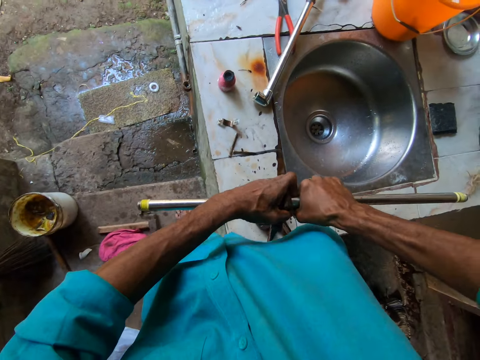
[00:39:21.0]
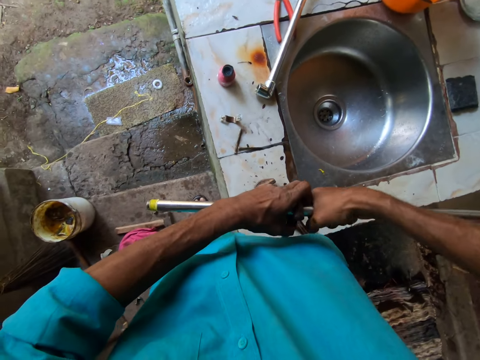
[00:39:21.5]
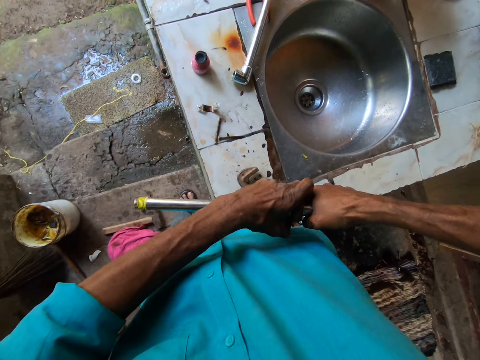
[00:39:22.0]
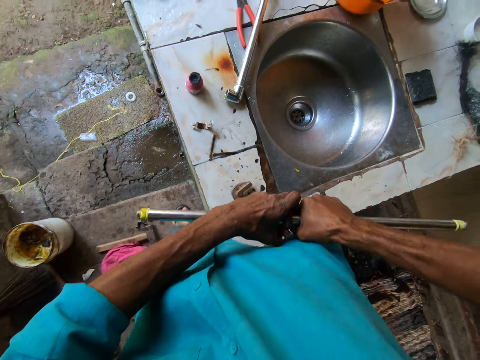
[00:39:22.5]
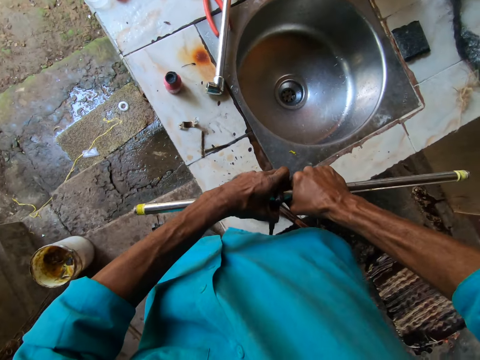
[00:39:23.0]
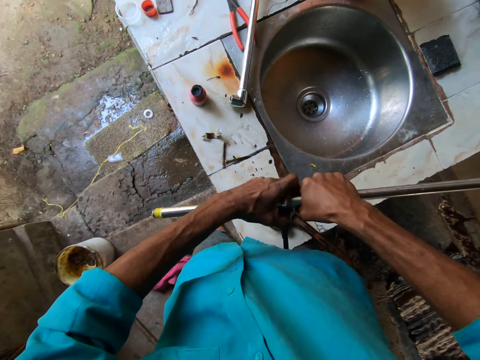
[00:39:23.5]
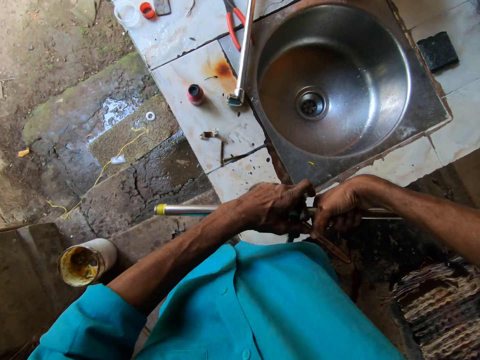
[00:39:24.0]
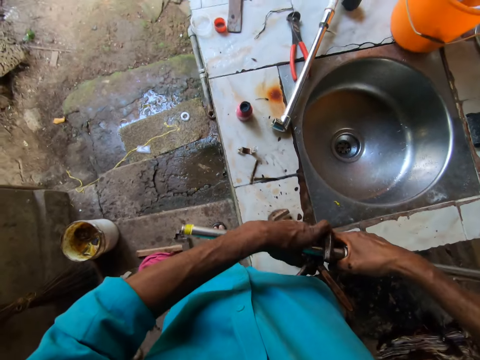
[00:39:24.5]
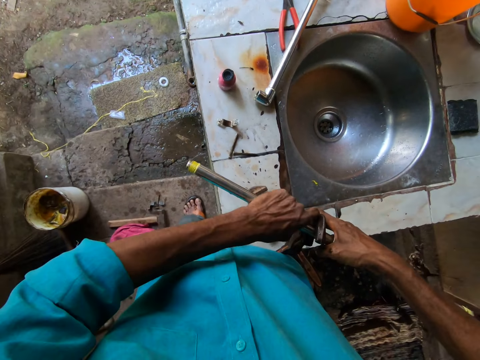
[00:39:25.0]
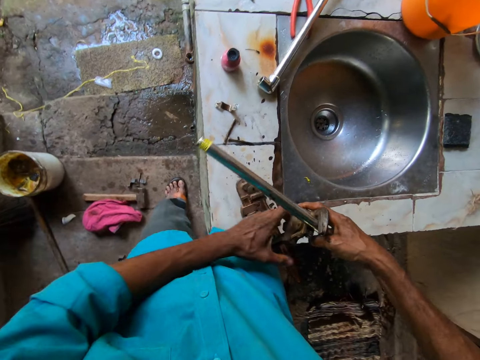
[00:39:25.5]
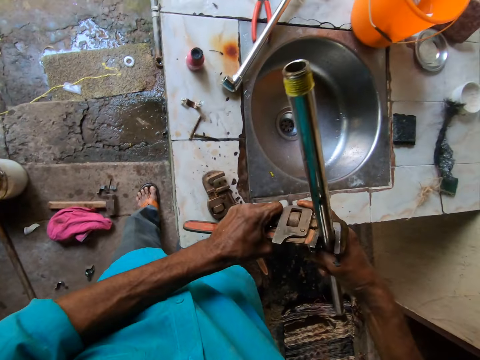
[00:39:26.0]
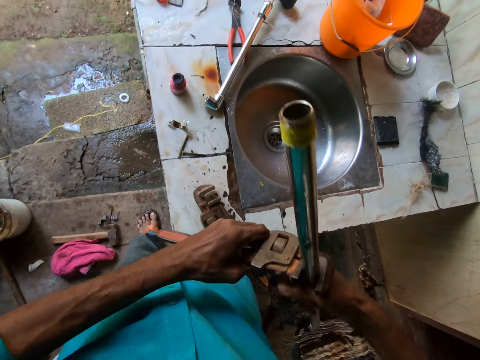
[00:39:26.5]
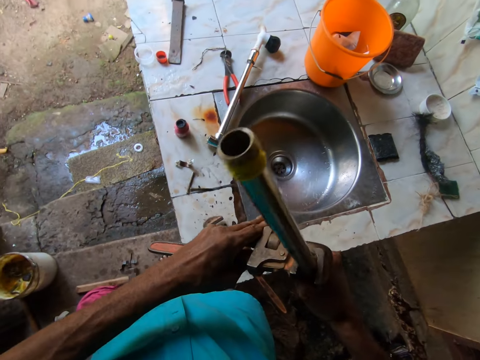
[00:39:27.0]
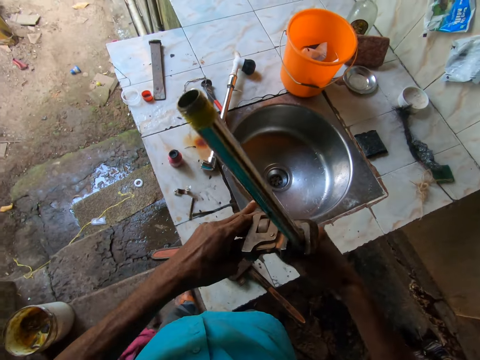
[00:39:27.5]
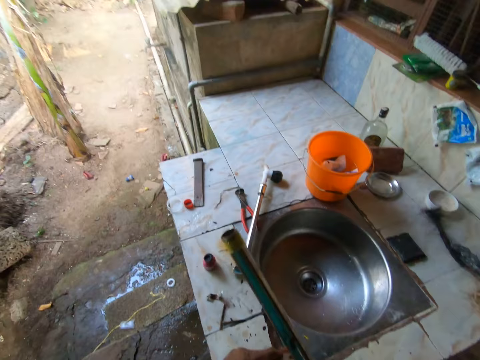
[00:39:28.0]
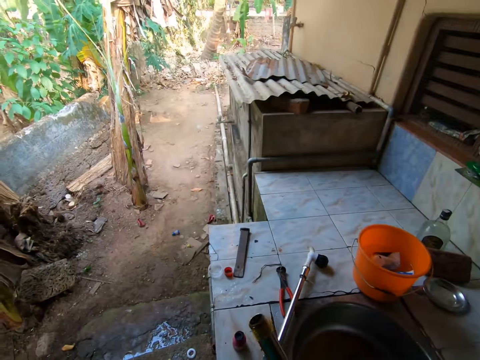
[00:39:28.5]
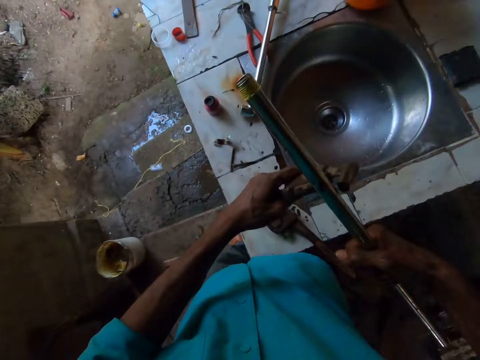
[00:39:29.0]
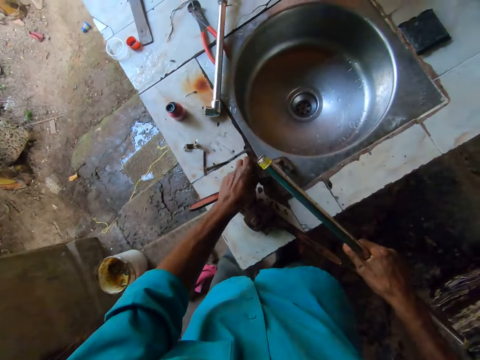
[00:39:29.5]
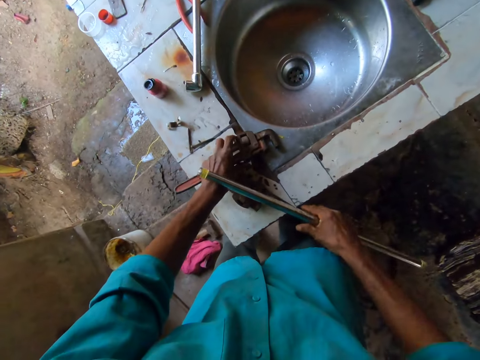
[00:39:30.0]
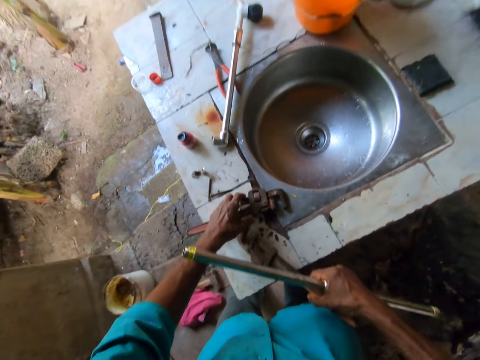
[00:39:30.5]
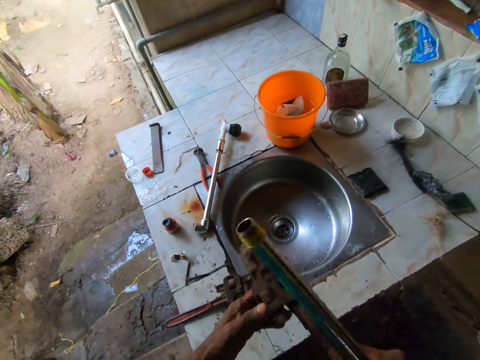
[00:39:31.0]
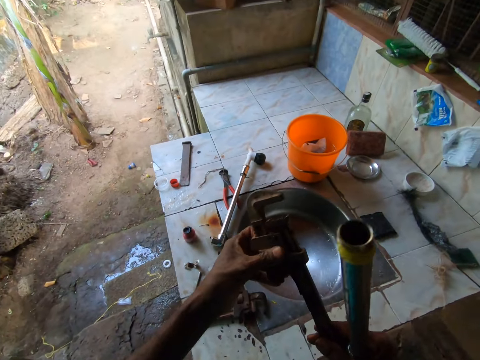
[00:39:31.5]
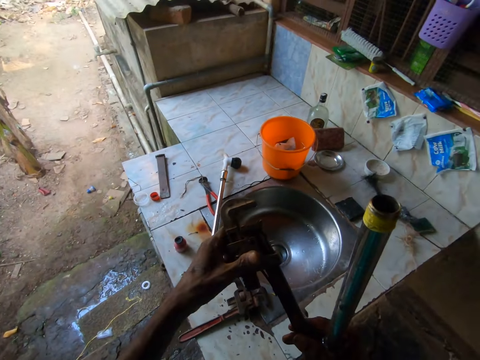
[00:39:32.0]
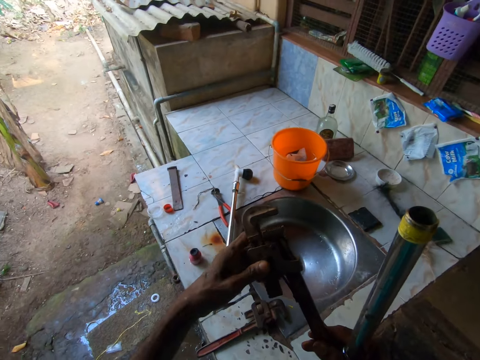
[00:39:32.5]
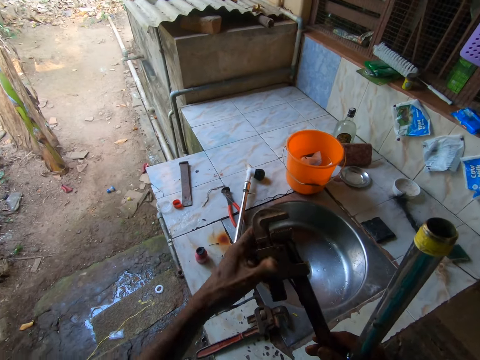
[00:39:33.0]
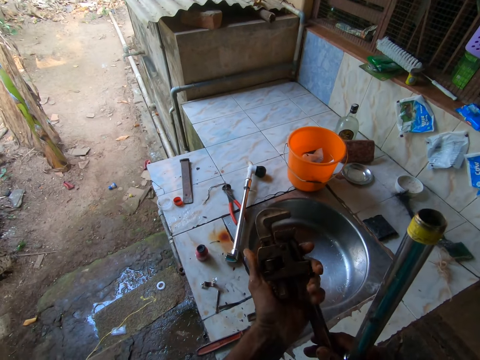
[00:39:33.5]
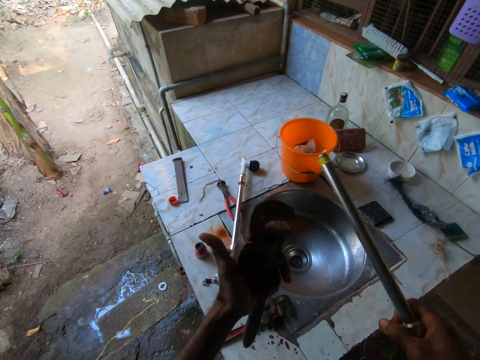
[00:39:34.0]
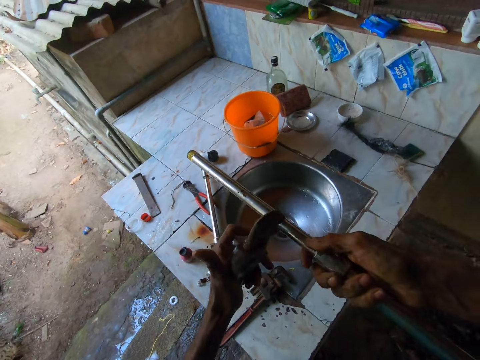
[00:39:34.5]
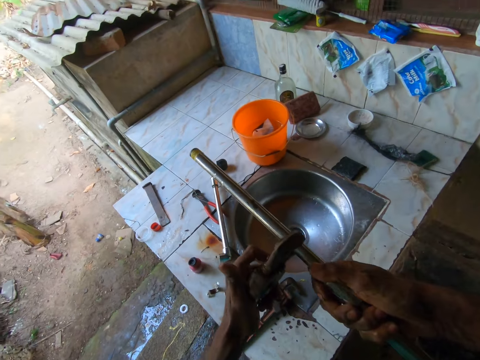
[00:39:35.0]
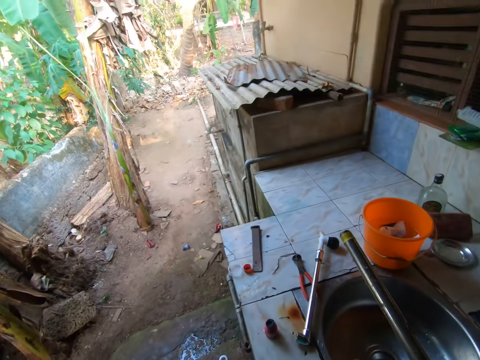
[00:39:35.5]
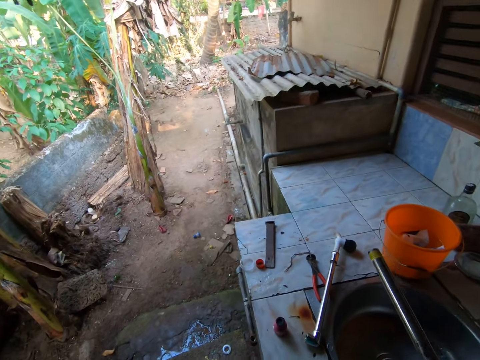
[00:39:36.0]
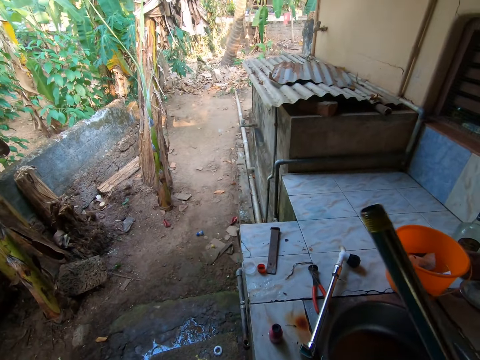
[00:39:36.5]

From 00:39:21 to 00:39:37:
The camera wearer separates the pipe with the other pipe wrench. He holds the pipe wrench on the pipe with his left hand. He removes the pipe wrench from the pipe with his left hand. He drops the pipe wrench on the counter top with his left hand. He picks up the other pipe wrench from the counter top with his right hand. He loosens the grip of the pipe wrench with his left hand. He passes the pipe wrench from his right hand to his left hand. He inserts the pipe into the pipe wrench with his right hand. He unscrews the pipe with the pipe wrench in his left hand.

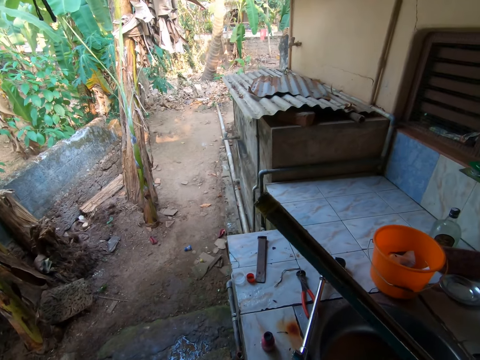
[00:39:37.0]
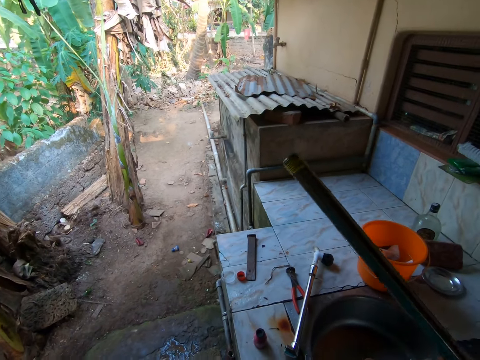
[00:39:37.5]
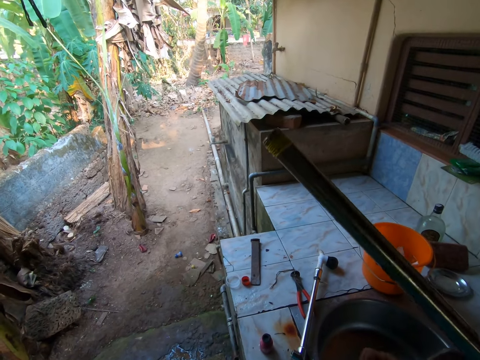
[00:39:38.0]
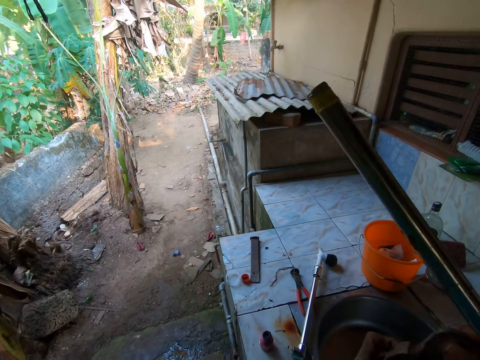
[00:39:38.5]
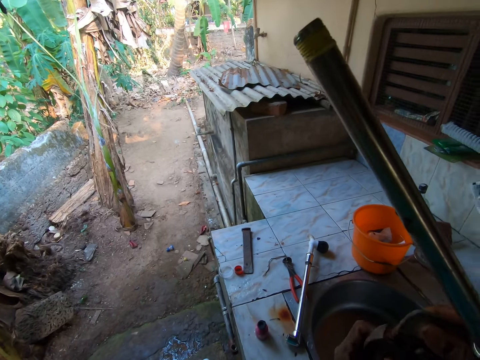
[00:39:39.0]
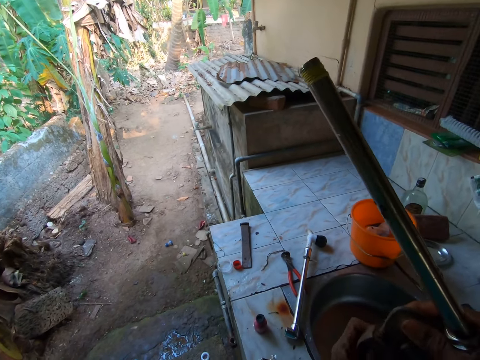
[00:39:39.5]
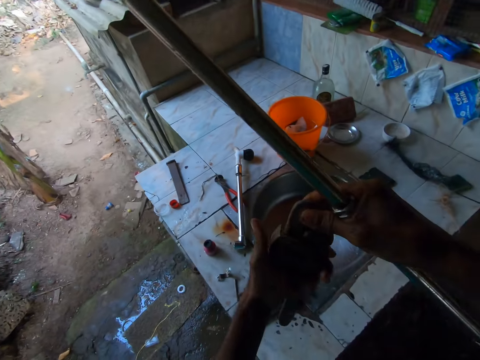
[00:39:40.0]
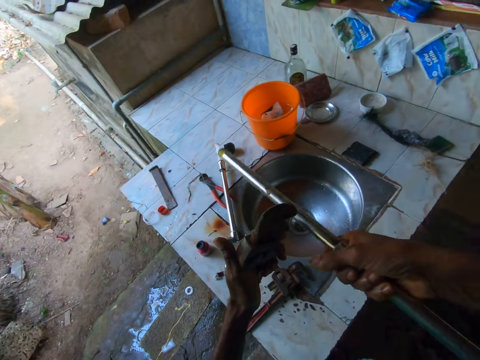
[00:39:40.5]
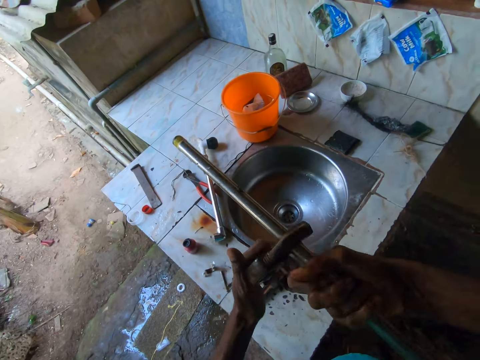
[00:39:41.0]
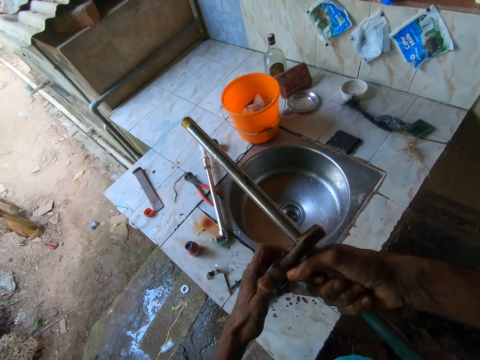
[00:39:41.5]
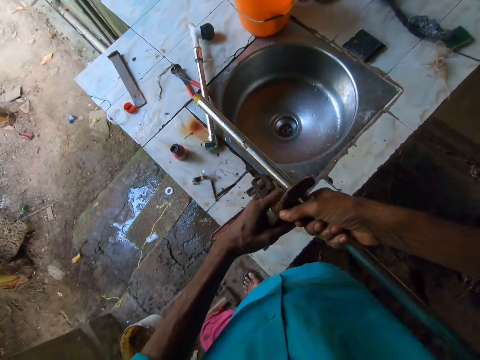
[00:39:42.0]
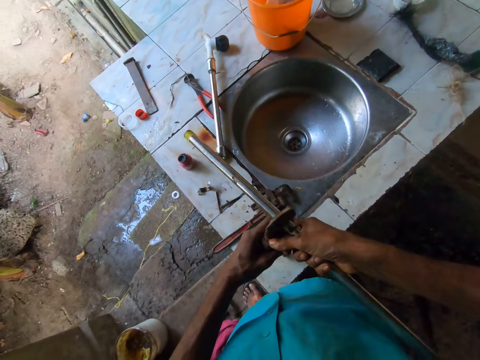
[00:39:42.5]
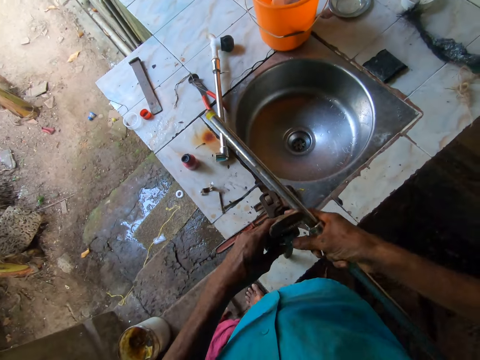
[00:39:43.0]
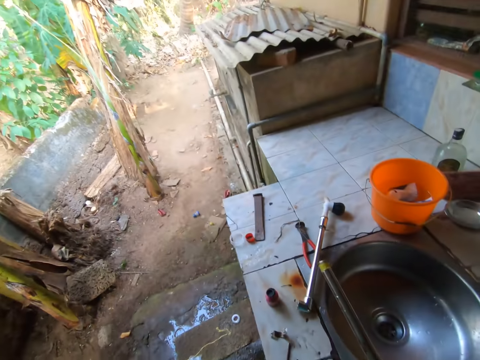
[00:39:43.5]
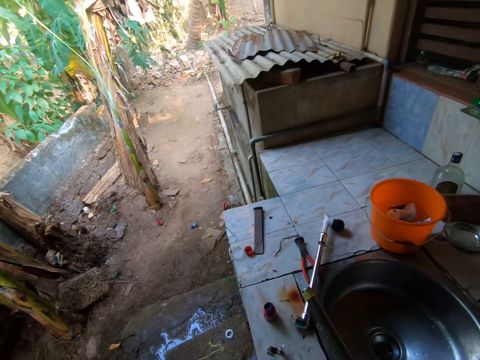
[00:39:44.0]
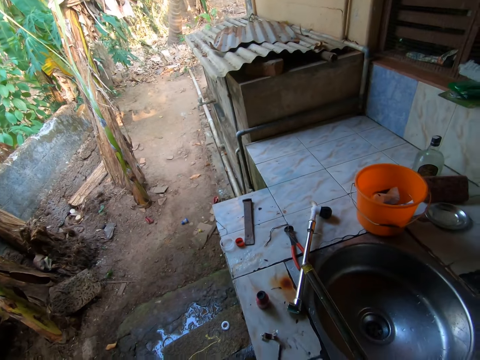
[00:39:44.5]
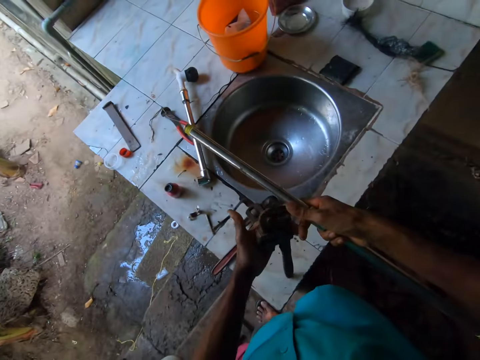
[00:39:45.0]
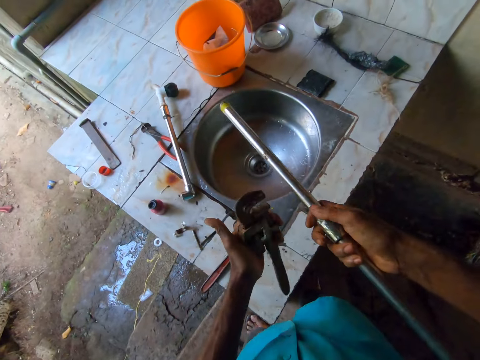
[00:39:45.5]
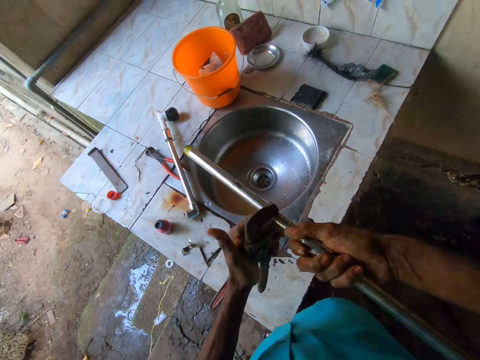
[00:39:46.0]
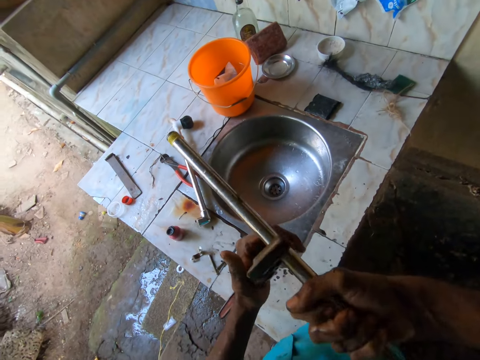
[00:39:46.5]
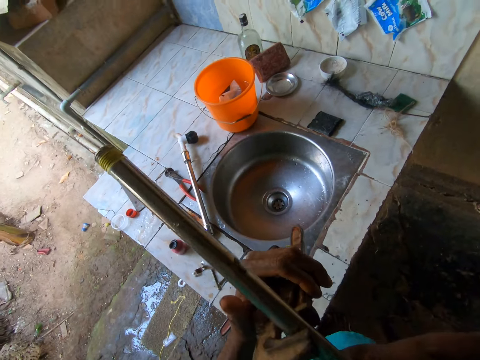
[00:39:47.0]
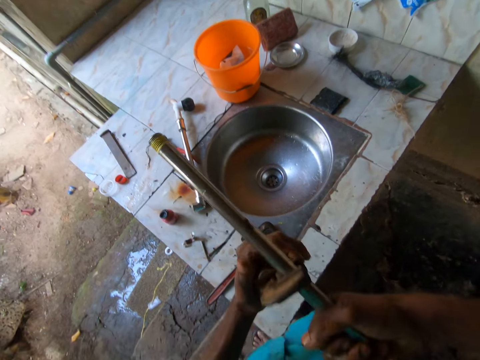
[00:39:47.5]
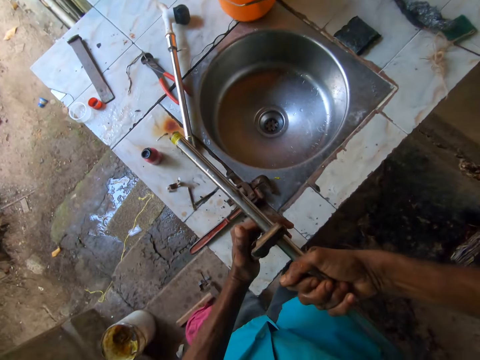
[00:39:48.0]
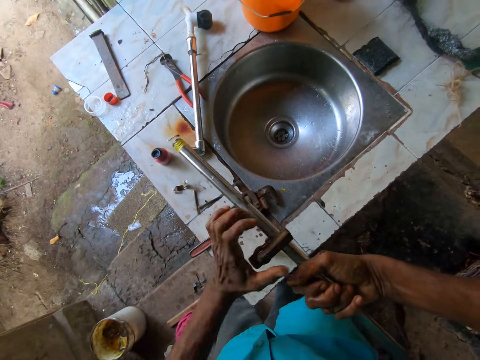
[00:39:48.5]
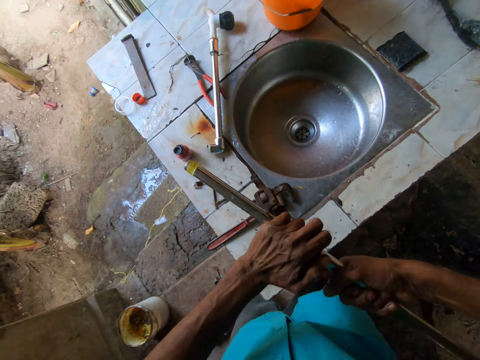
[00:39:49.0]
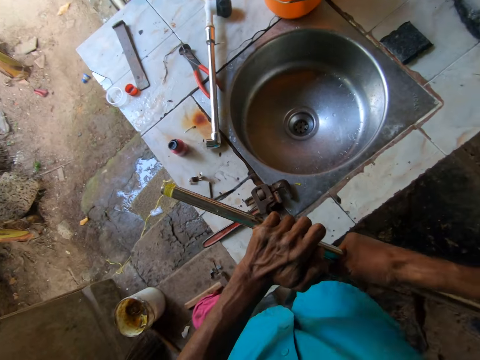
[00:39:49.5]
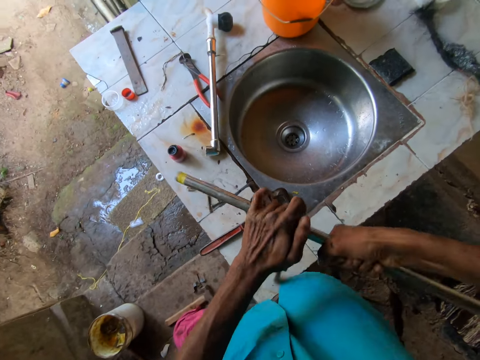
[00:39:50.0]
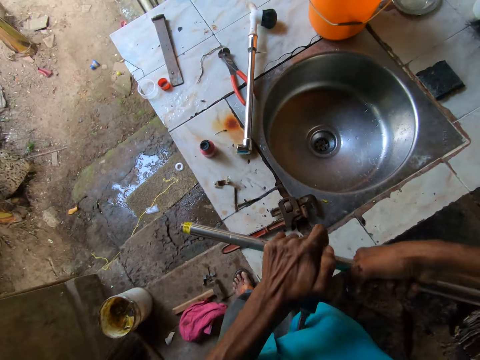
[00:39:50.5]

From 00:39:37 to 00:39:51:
The camera wearer loosens the pipe wrench. They separate the pipe with the pipe wrench and put the pipe wrench on the table. They separate the pipe with the pipe wrench.
